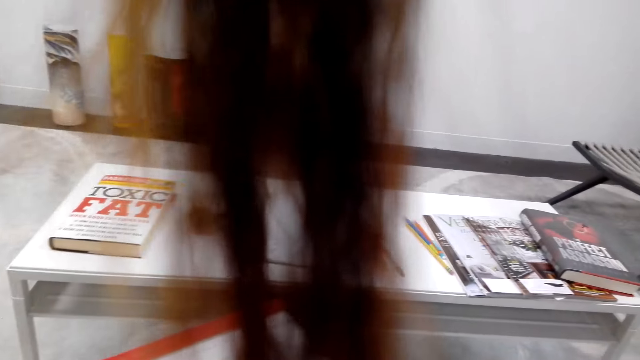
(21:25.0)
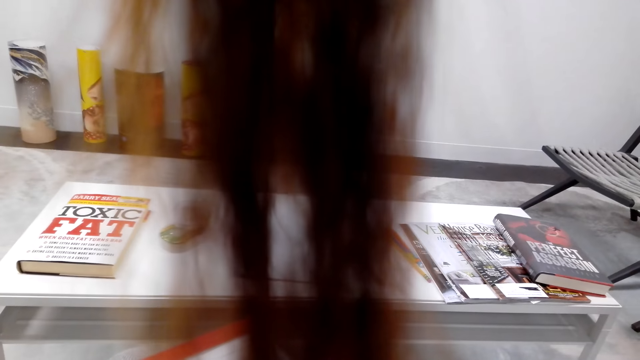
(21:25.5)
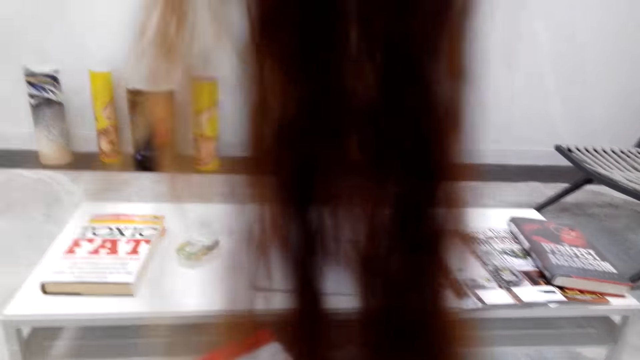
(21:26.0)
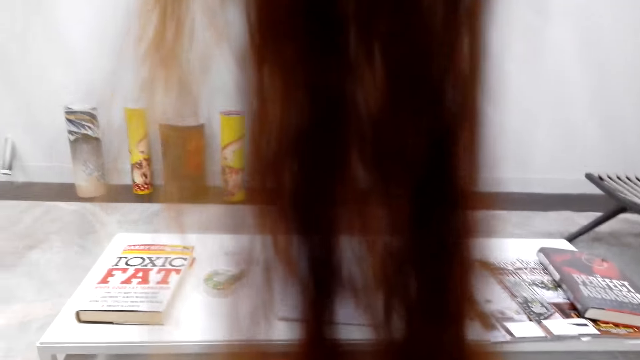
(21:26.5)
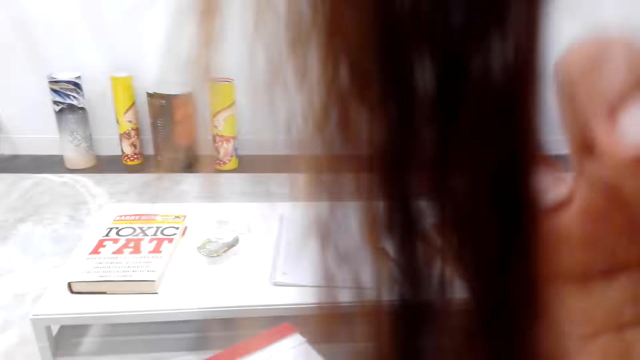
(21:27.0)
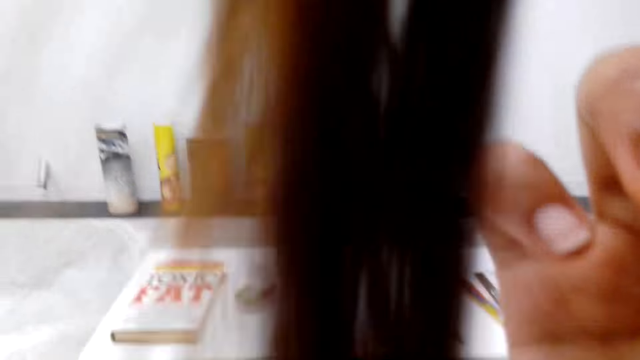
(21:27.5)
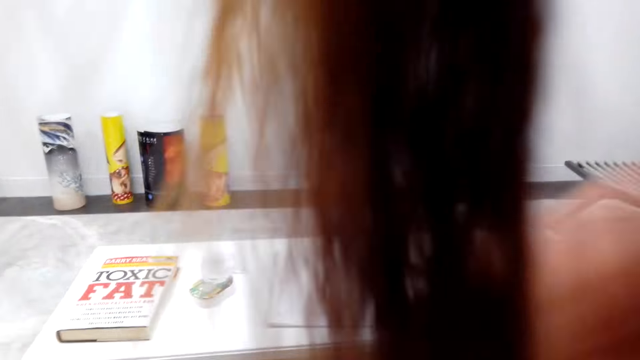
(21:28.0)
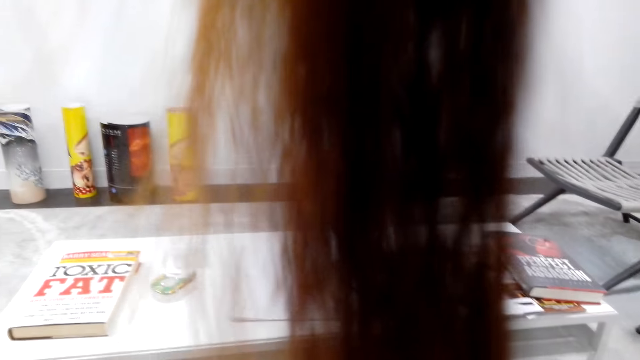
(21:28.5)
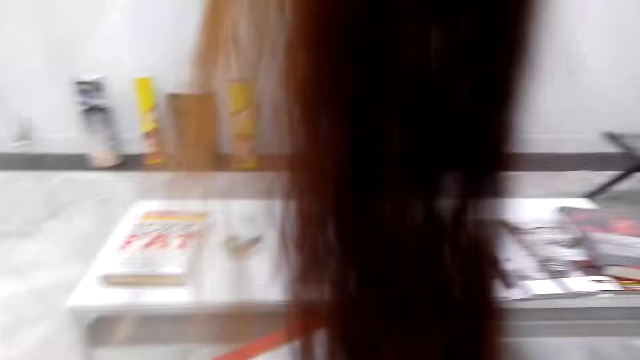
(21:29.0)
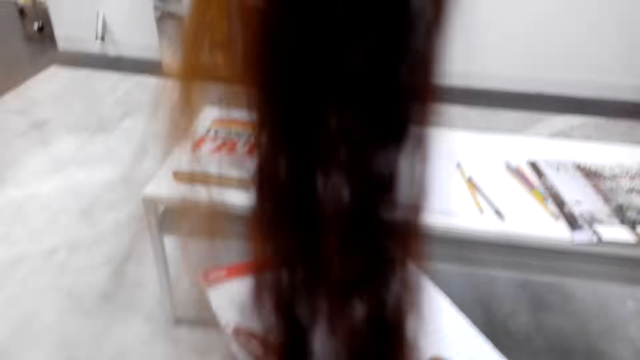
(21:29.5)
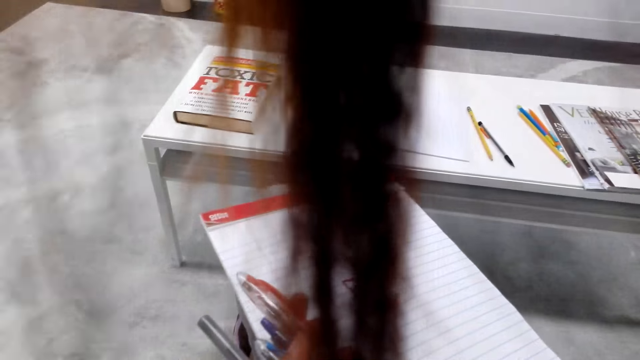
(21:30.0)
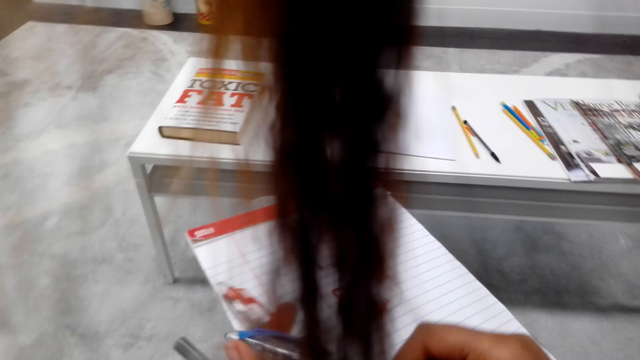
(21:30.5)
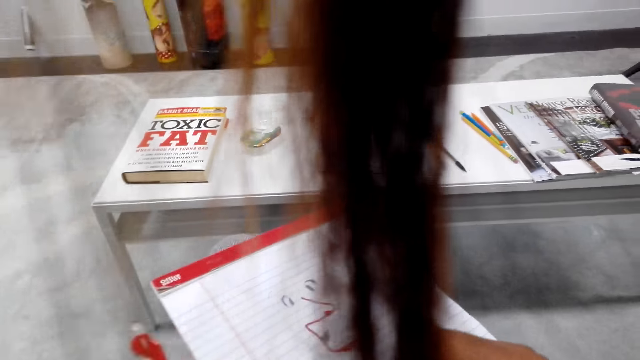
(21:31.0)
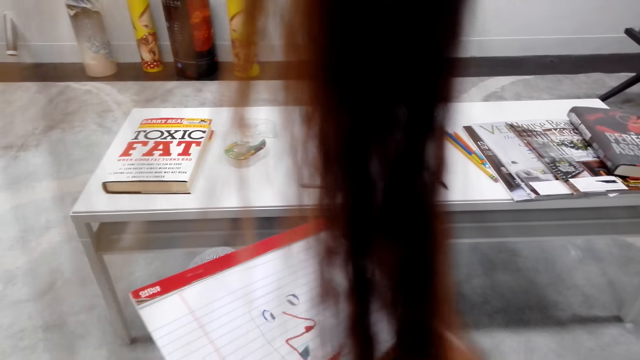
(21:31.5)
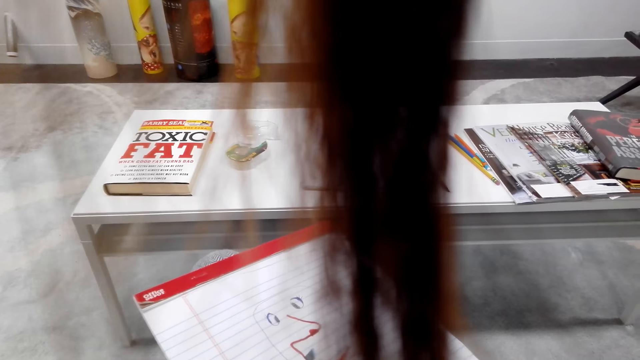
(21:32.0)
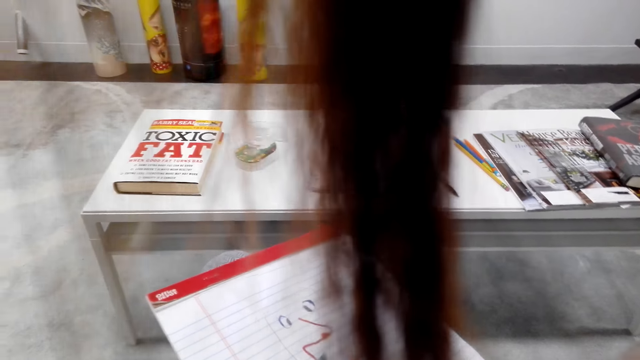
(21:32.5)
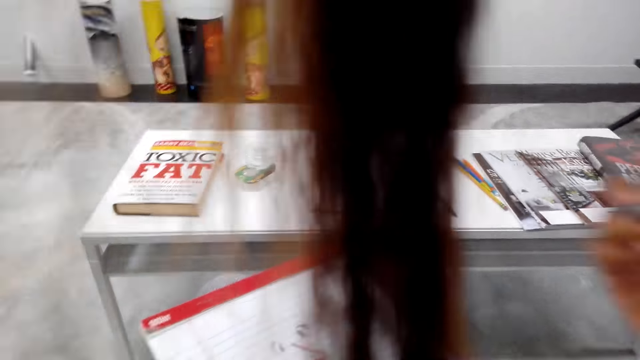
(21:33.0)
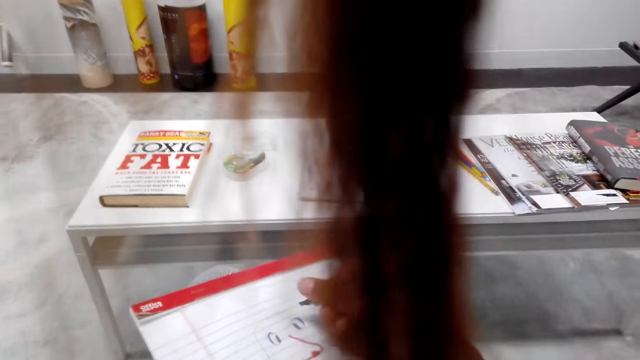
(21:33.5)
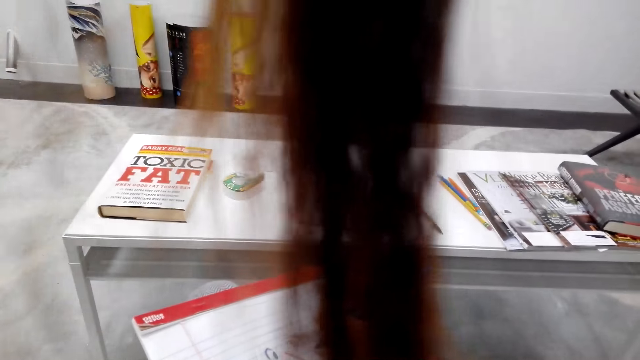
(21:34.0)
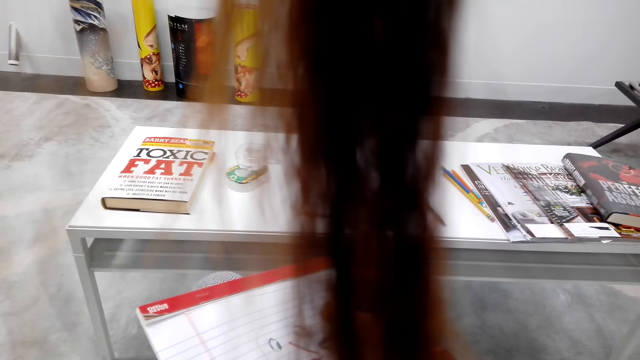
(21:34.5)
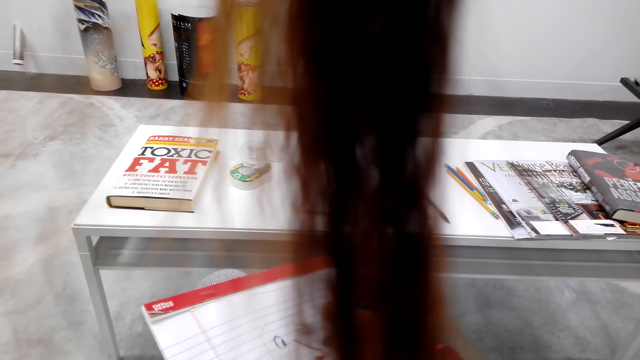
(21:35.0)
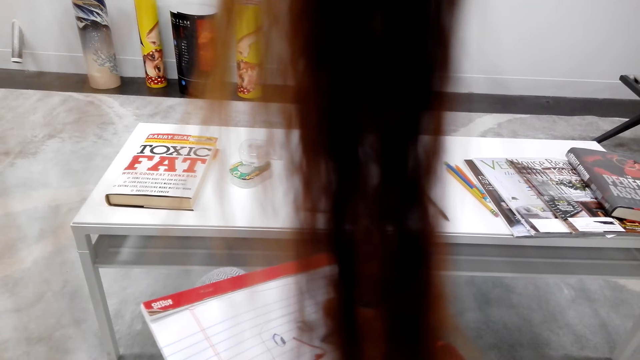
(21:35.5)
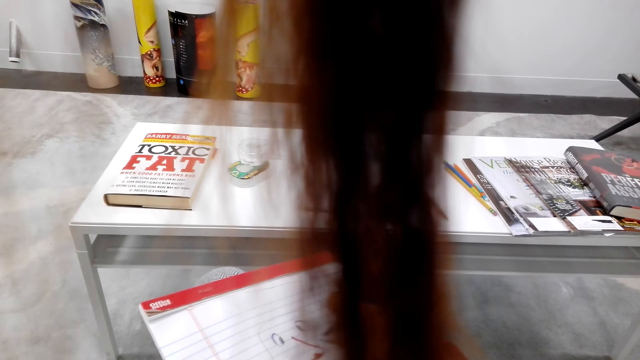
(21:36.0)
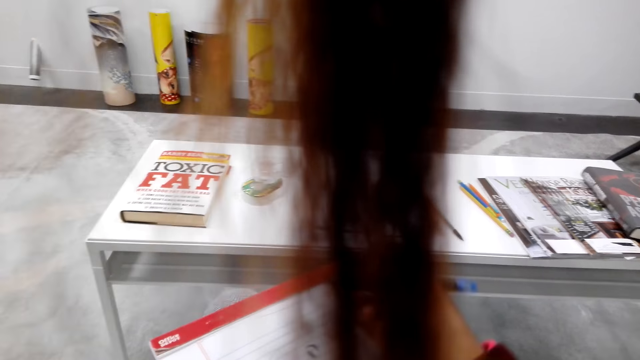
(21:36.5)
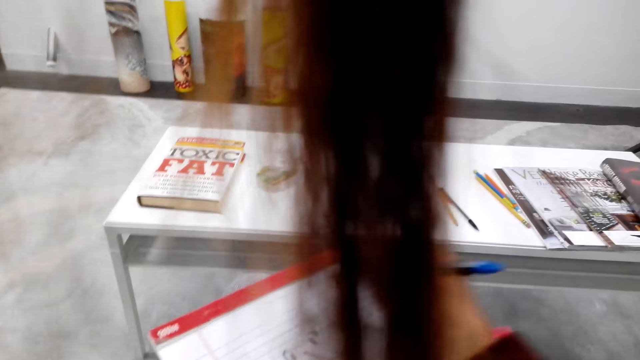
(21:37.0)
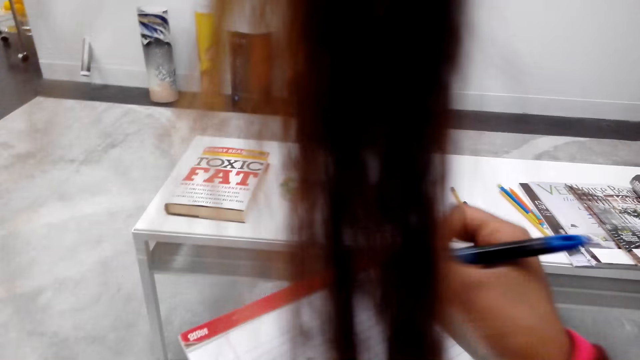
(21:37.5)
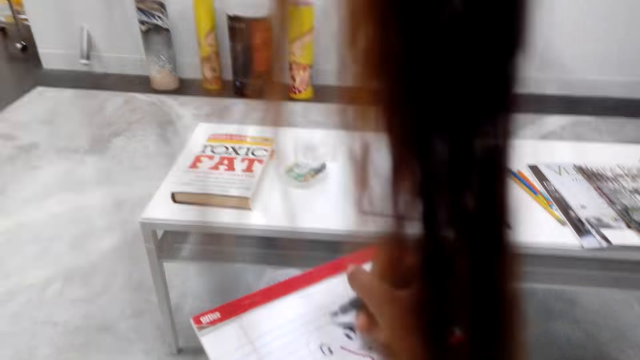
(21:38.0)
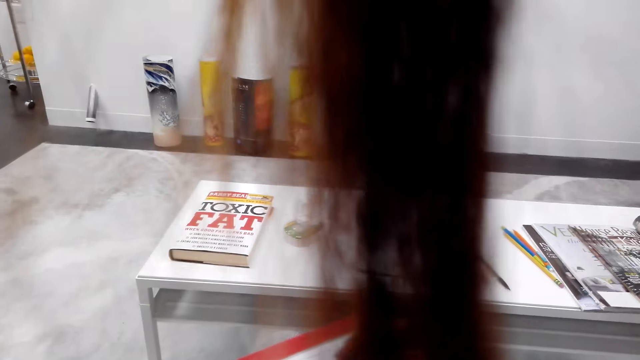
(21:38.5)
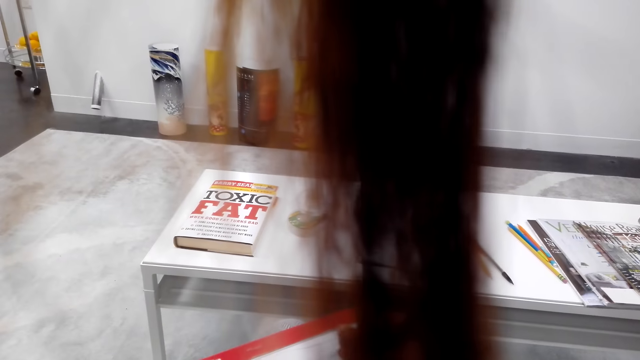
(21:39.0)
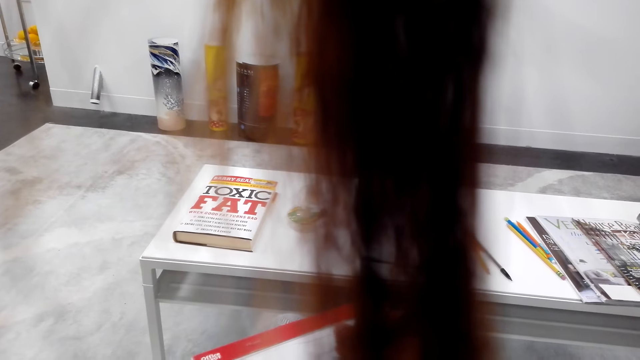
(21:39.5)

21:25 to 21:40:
The camera wearer fixes the camera. They raise a hand. They pick up the pen. They write on paper. They draw on the book.

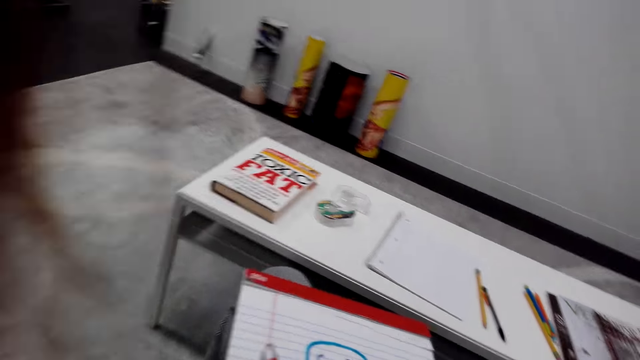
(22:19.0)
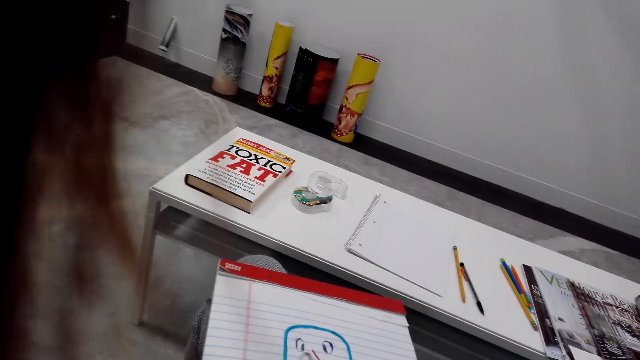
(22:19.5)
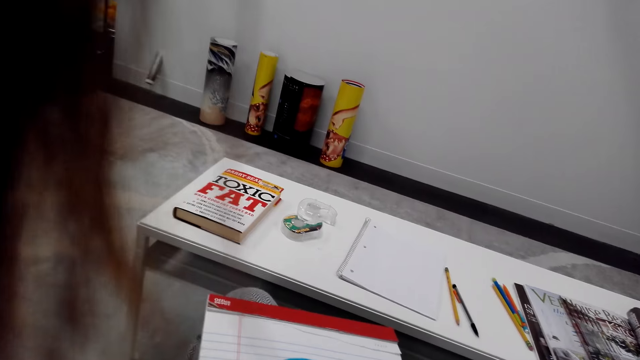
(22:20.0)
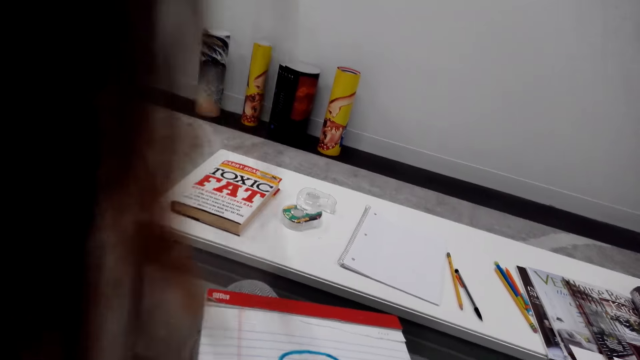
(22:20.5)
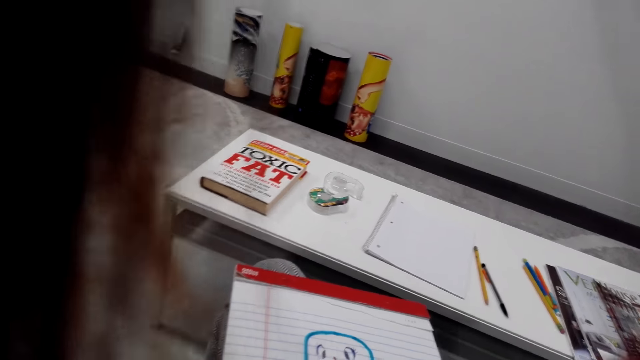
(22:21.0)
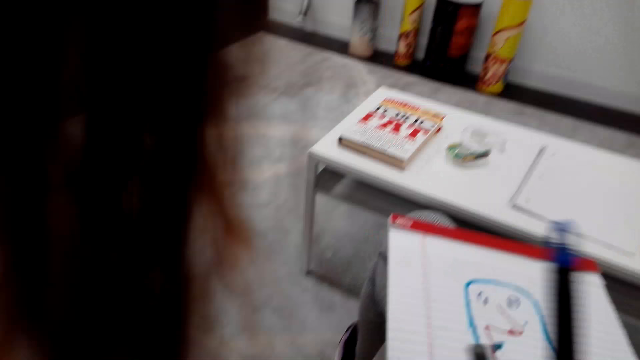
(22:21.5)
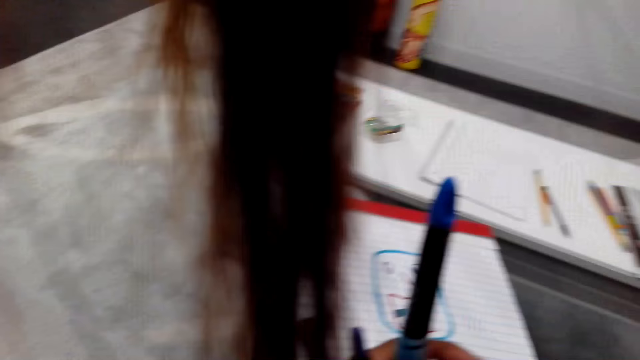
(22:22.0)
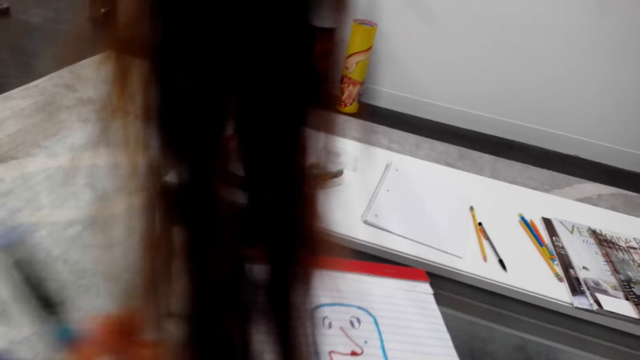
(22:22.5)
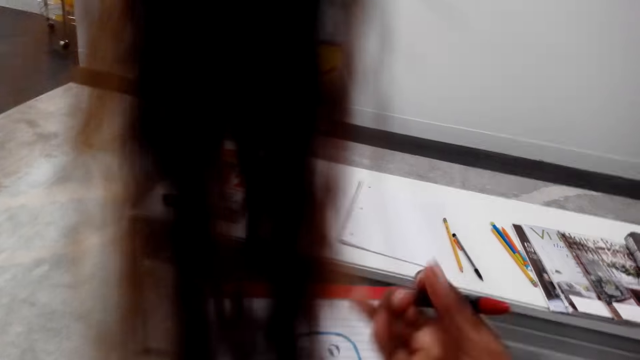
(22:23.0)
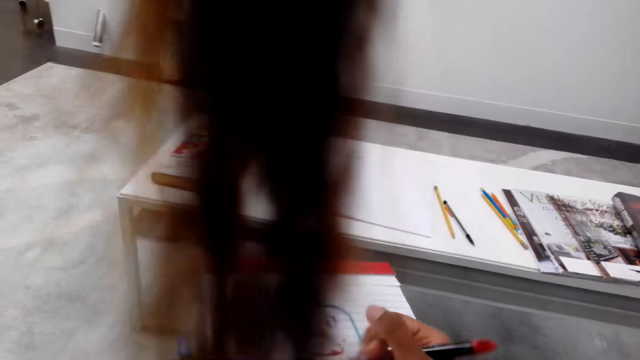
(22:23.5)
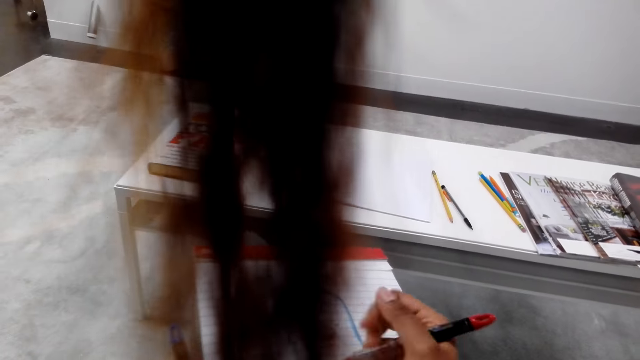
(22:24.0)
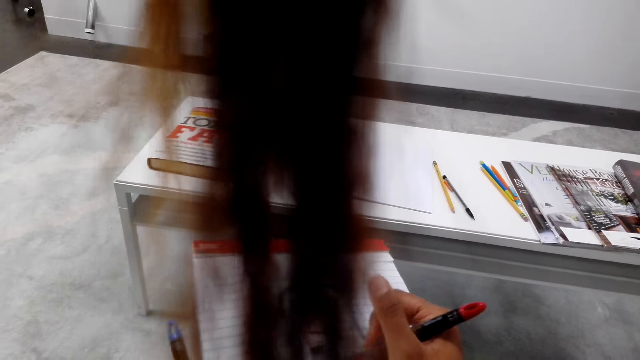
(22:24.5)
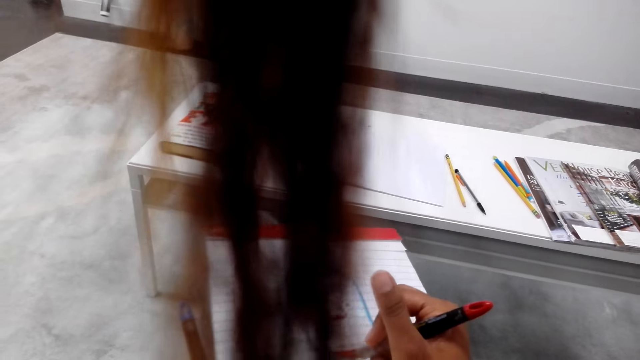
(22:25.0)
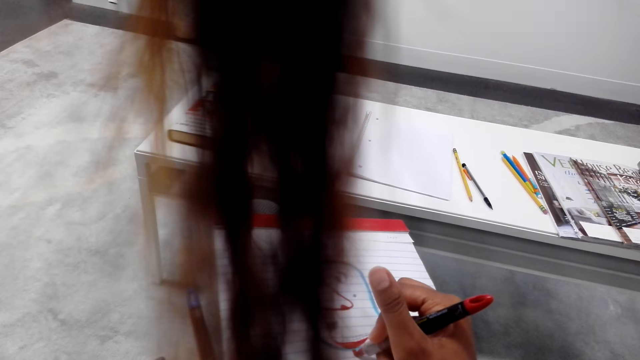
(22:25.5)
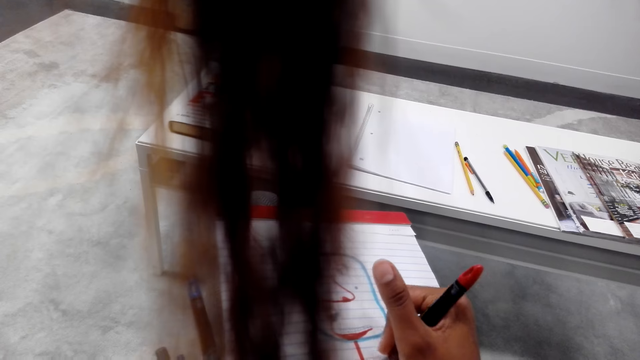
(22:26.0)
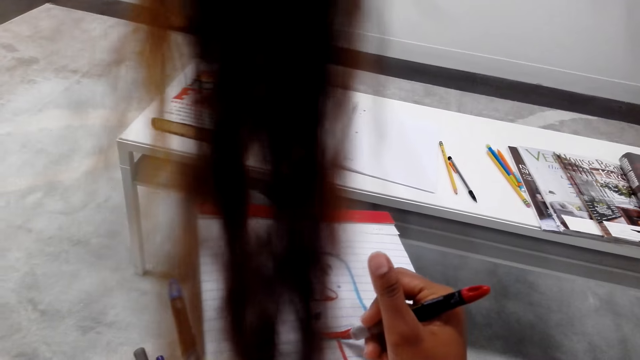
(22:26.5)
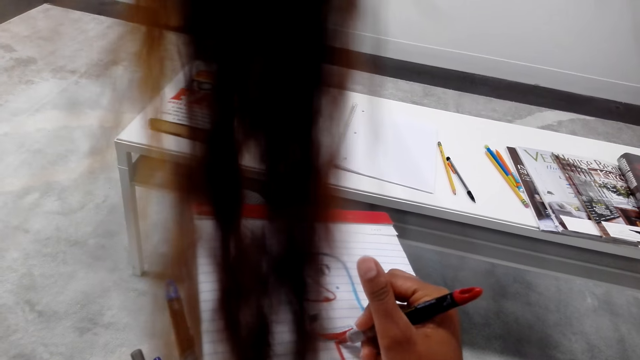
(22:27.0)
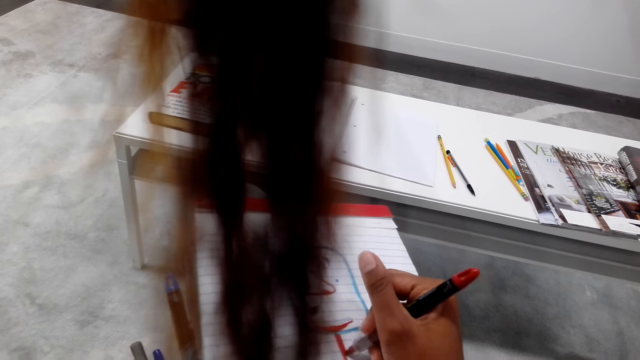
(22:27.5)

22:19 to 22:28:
The camera wearer moves around. They pick up a pen. They draw on the book.
